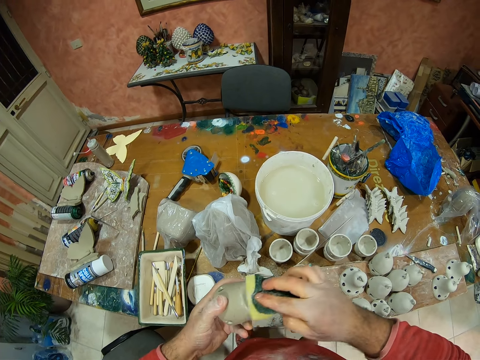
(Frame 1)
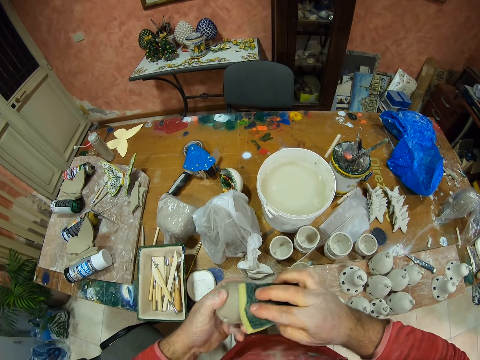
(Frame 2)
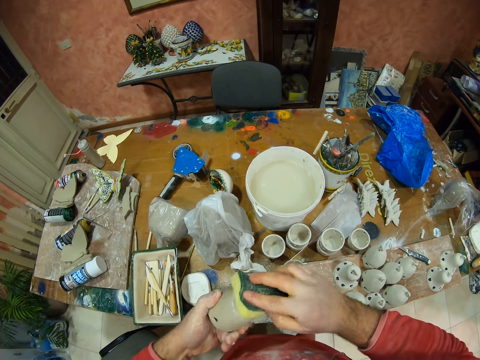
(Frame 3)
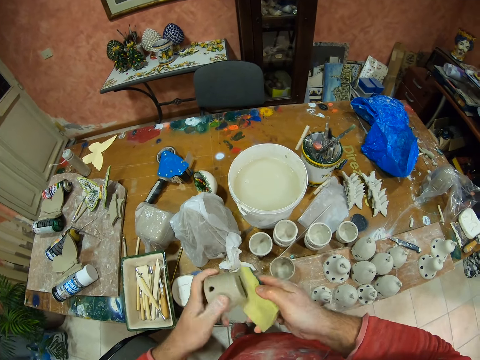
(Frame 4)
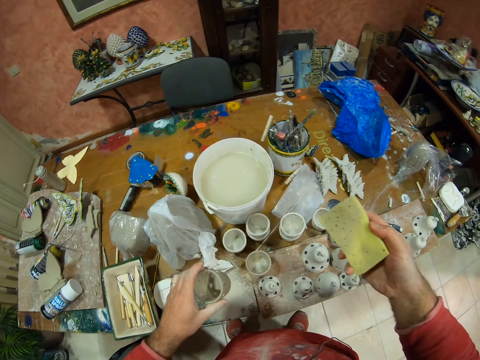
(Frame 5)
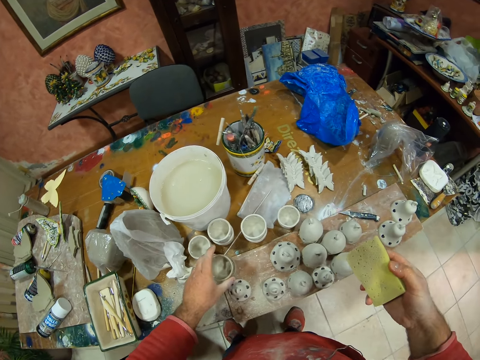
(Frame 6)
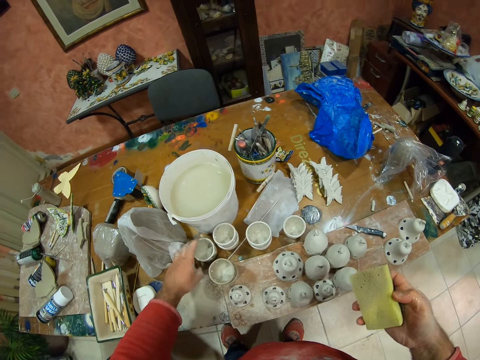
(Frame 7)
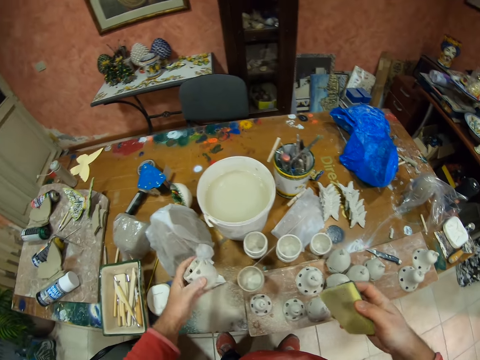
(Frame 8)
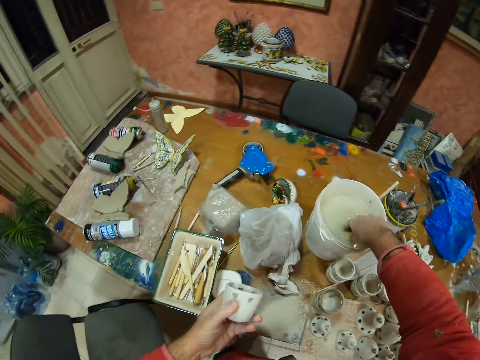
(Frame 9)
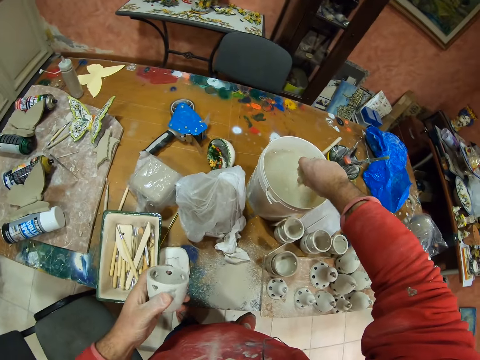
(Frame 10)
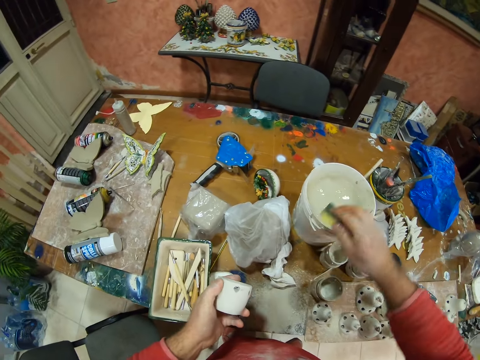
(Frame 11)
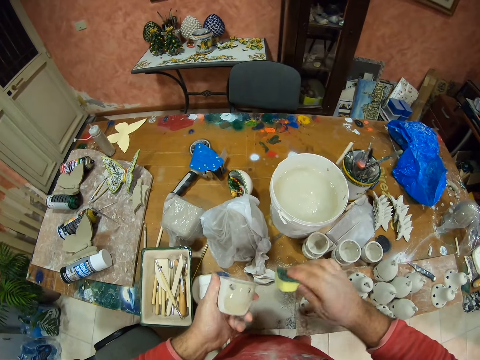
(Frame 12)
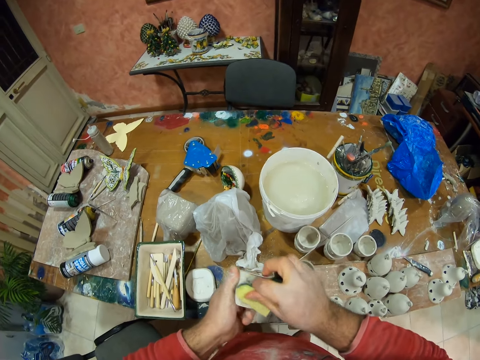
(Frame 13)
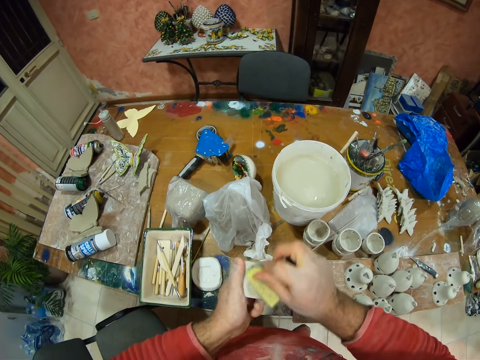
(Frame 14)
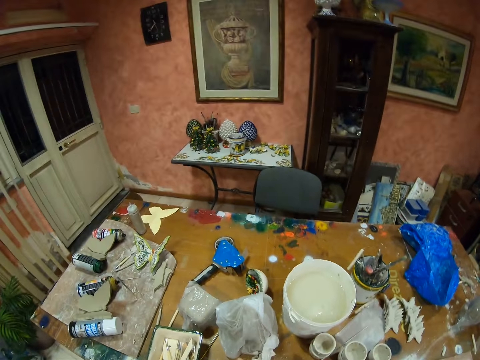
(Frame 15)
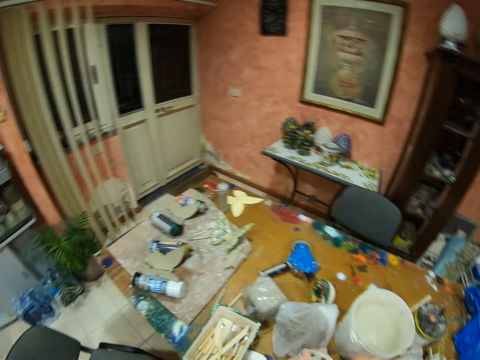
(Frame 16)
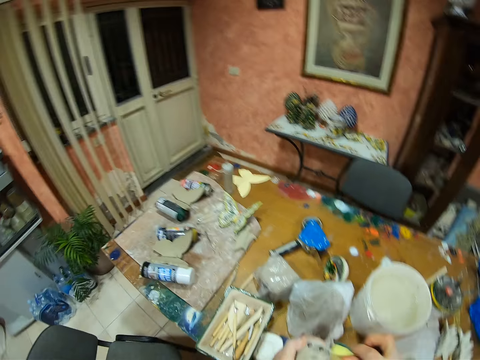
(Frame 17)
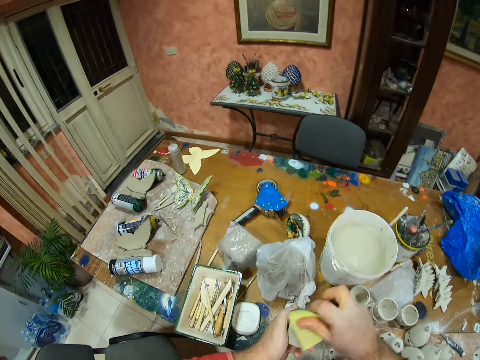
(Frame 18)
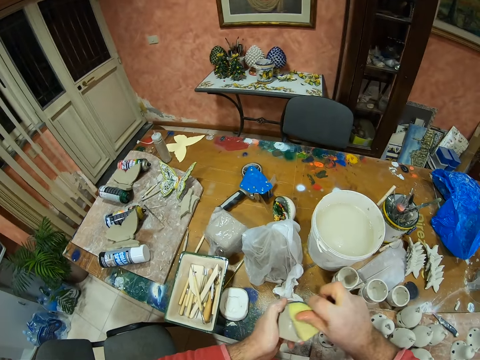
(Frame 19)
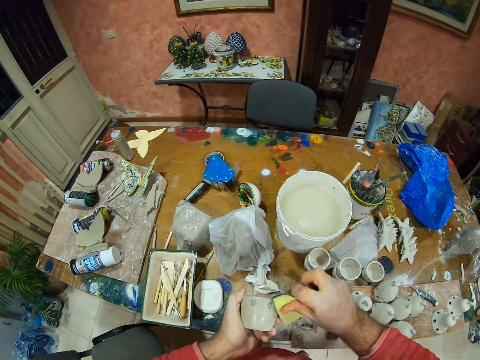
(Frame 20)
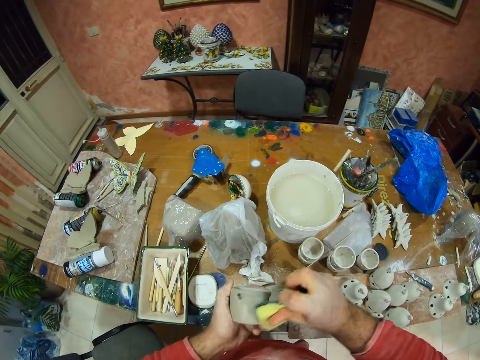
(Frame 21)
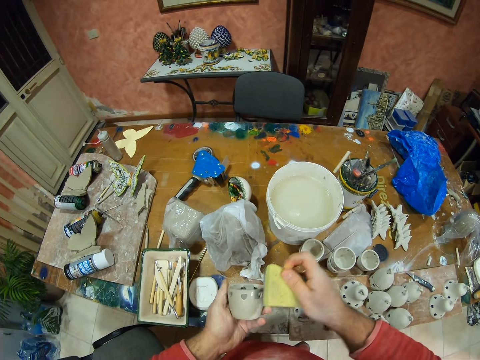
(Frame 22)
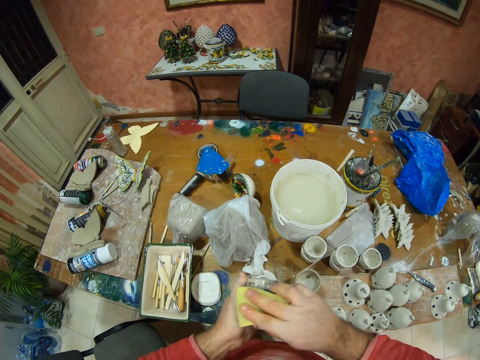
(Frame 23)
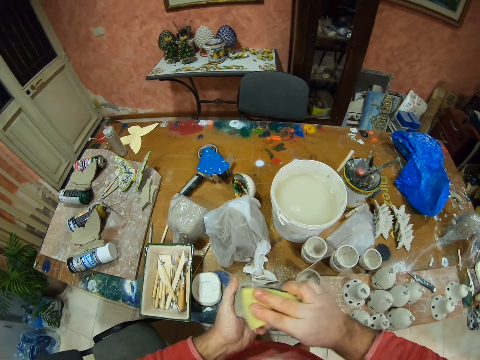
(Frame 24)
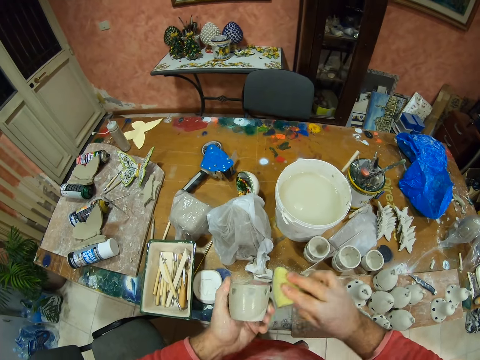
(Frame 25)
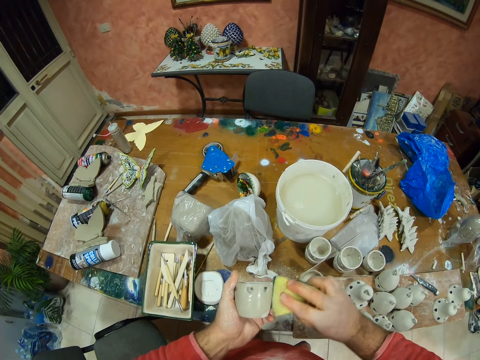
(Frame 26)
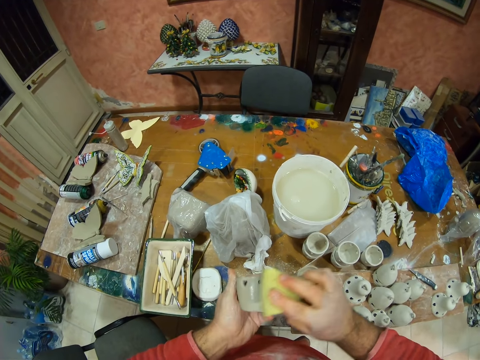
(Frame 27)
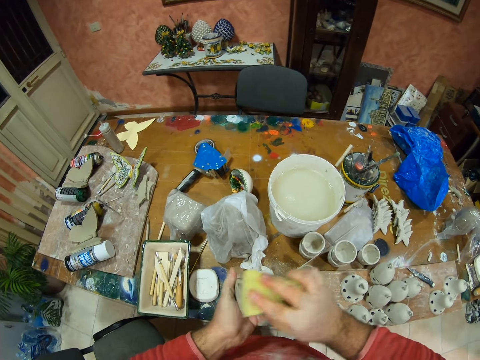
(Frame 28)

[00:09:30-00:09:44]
The camera wearer puts the clay decor on the table. He picks a clay decor from the table. He dips the sponge on the water bucket. He dips his hands in the paint bucket. He squeezes water from the sponge. He wipes the clay decor with the sponge. He looks around. He wipes something with the sponge.

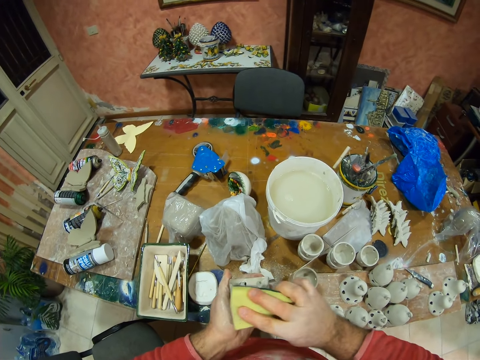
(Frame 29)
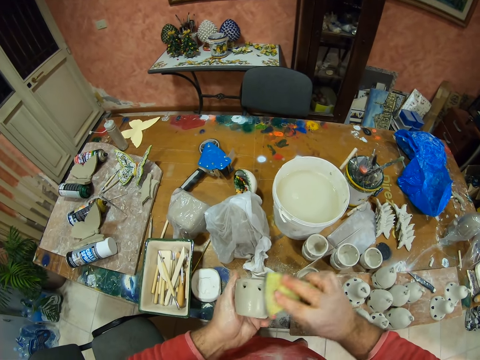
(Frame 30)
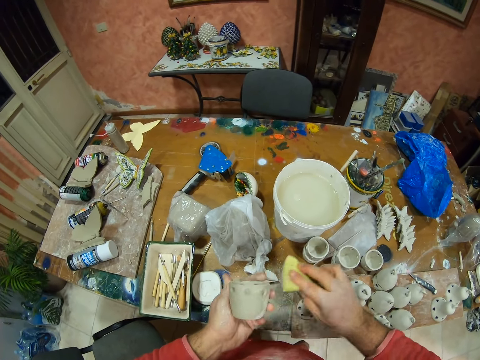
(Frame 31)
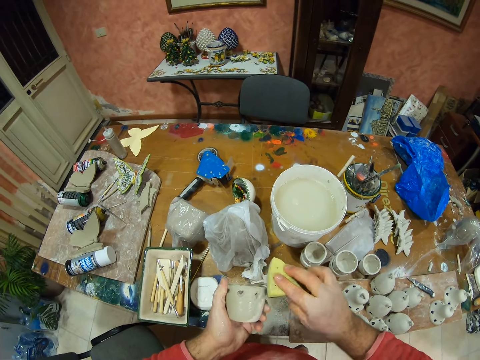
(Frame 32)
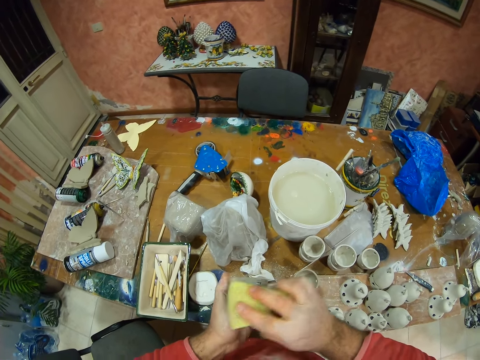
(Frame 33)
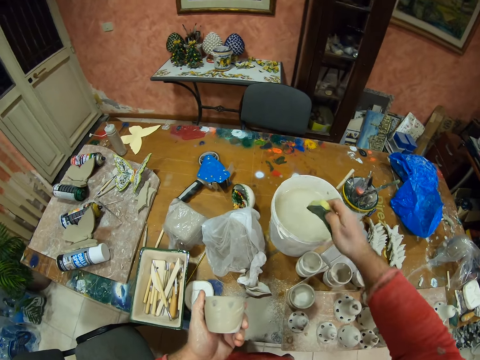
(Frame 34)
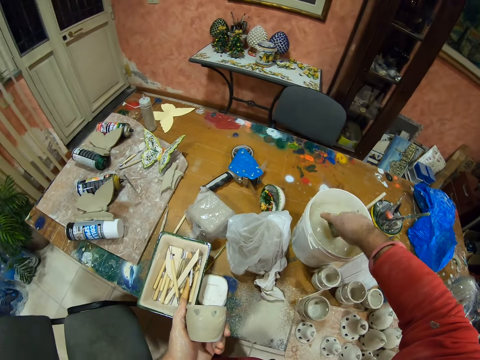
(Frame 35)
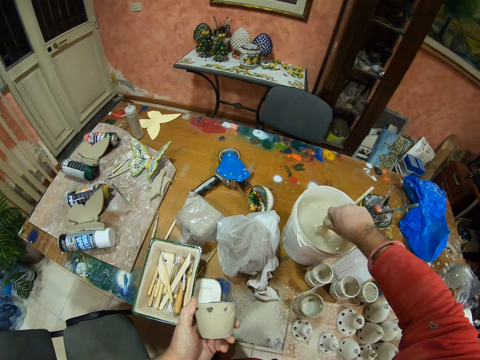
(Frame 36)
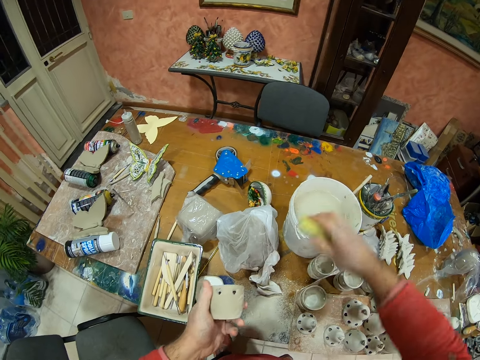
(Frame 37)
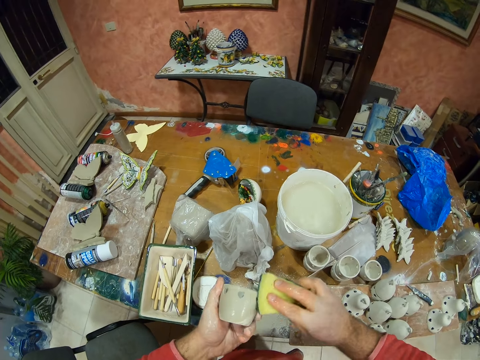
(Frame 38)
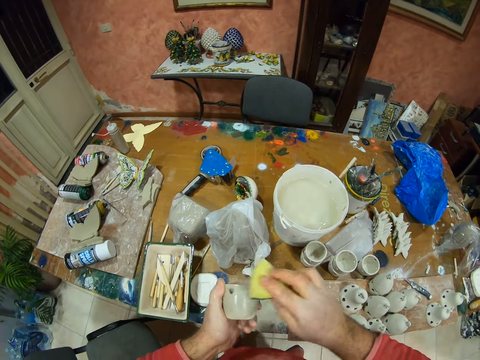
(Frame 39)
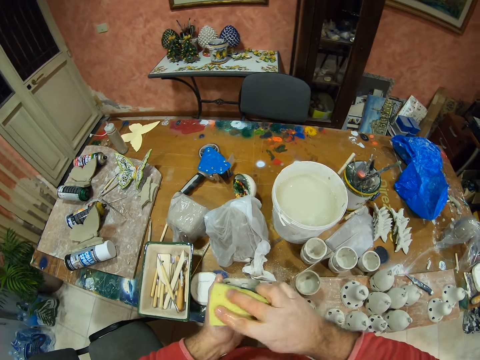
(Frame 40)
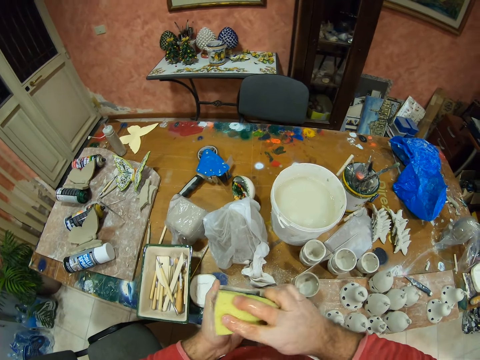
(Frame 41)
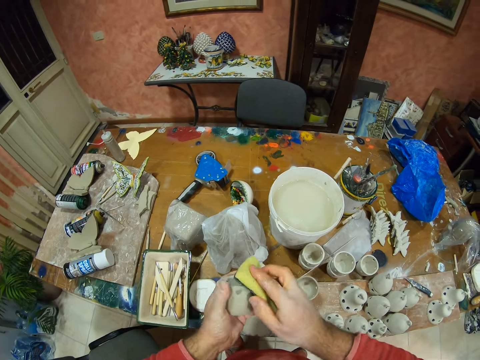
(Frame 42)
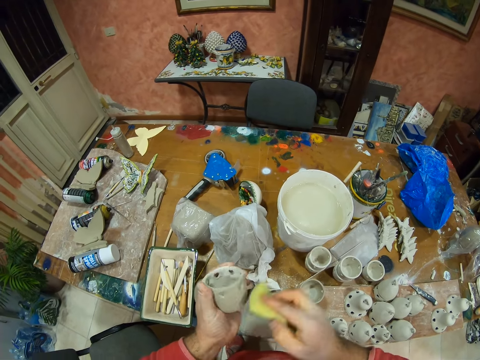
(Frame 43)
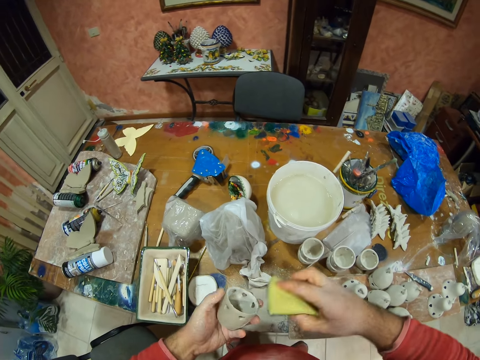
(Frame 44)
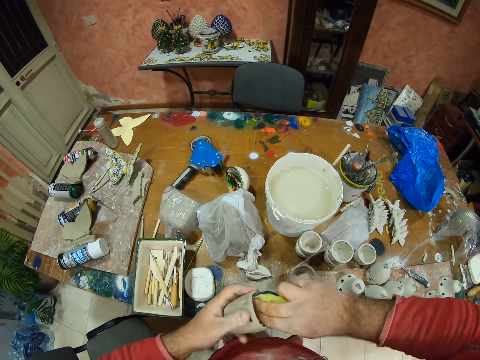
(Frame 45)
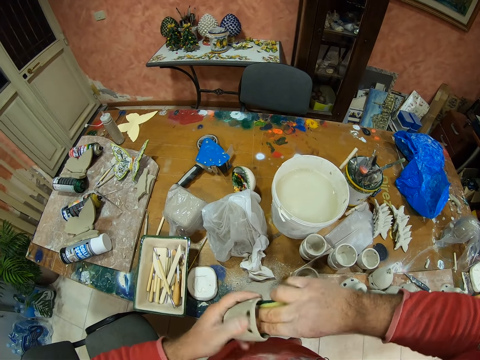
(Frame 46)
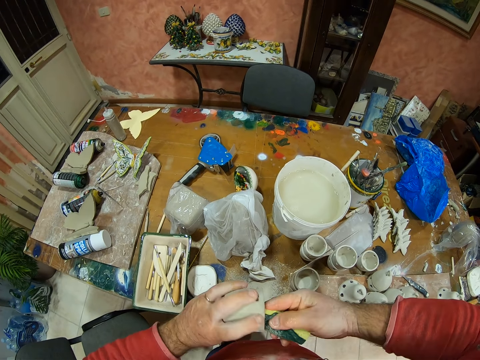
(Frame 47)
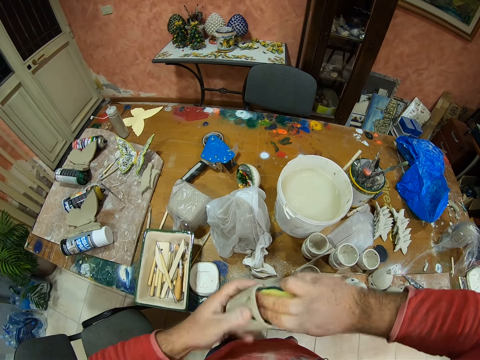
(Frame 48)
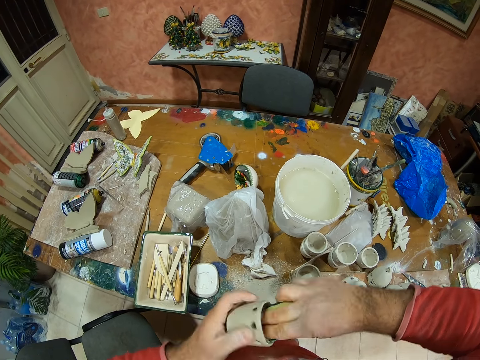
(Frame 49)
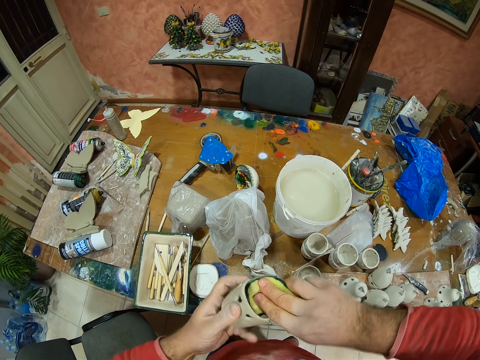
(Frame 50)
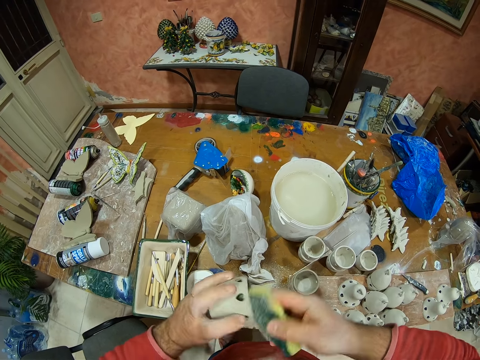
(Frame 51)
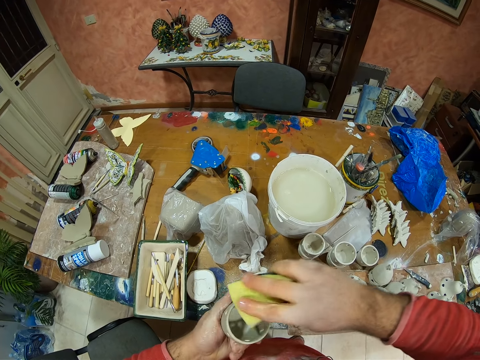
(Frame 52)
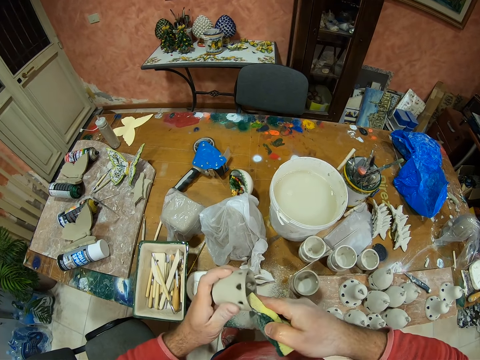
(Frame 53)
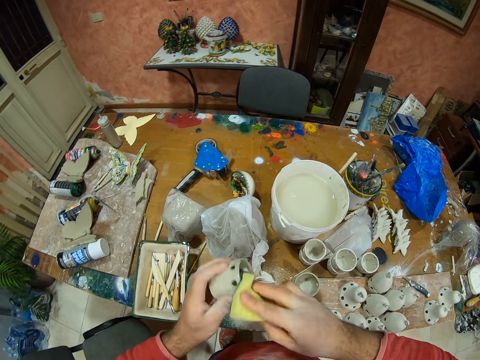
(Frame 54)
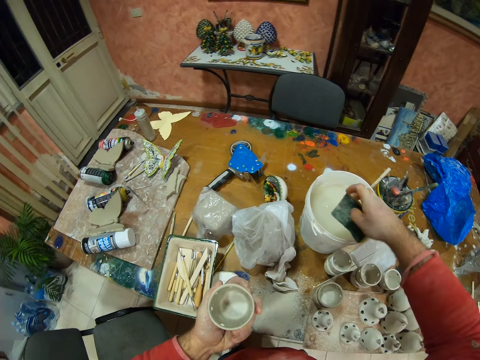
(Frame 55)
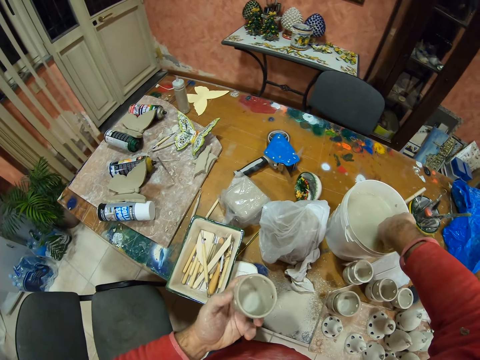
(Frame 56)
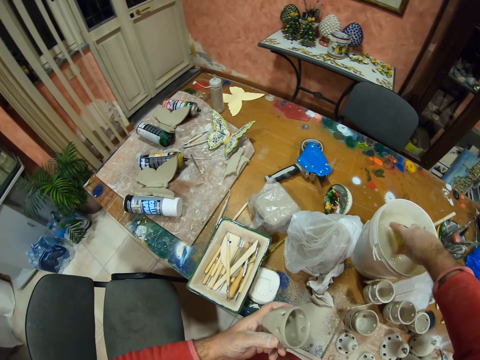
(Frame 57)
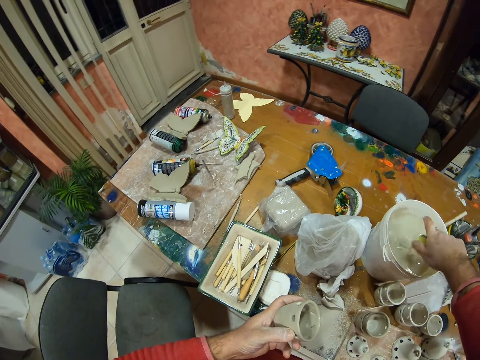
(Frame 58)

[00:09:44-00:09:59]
The camera wearer dips the sponge on the water bucket. He dips his hands in the paint bucket. He squeezes water from the sponge in the paint bucket. He wipes the clay decor with the sponge. He dips the sponge on the water bucket. He dips his hands in the paint bucket. He squeezes water from the sponge in the paint bucket.
